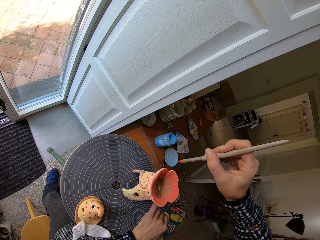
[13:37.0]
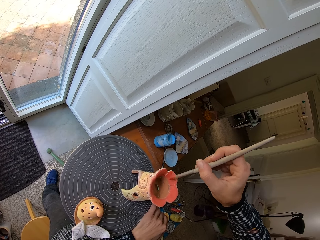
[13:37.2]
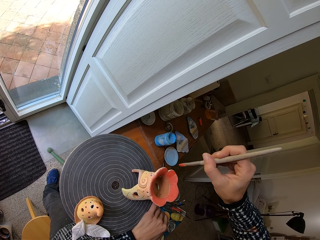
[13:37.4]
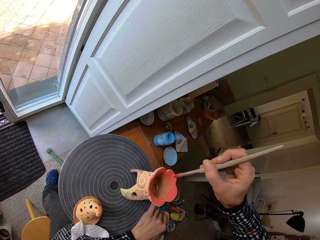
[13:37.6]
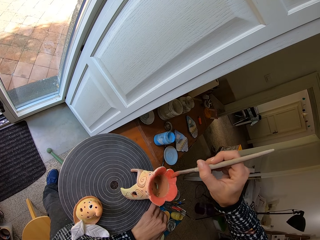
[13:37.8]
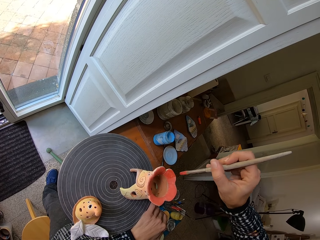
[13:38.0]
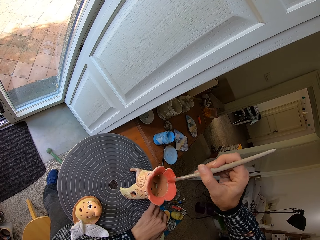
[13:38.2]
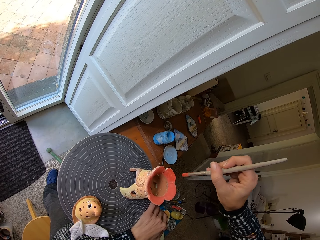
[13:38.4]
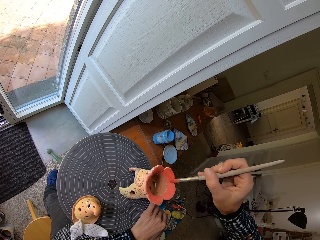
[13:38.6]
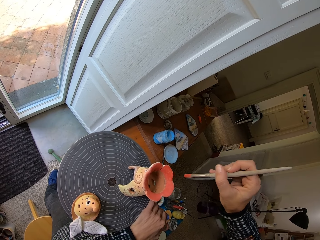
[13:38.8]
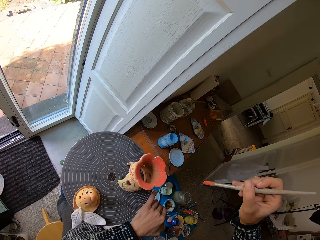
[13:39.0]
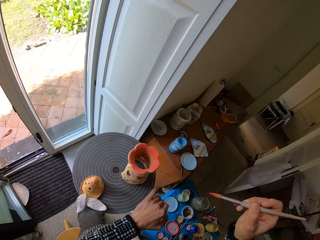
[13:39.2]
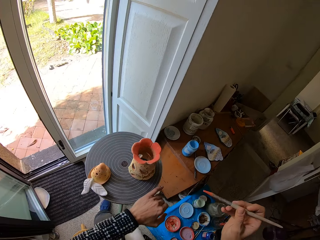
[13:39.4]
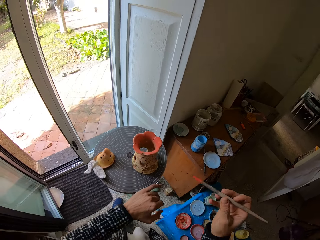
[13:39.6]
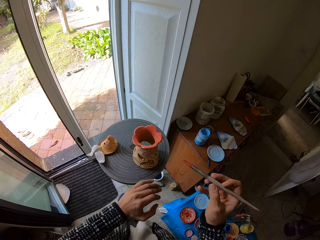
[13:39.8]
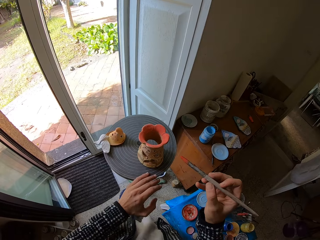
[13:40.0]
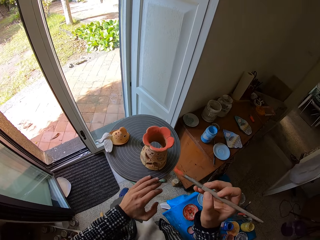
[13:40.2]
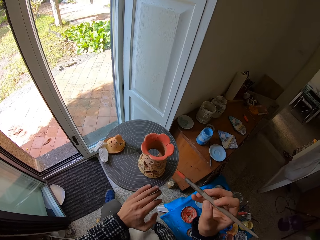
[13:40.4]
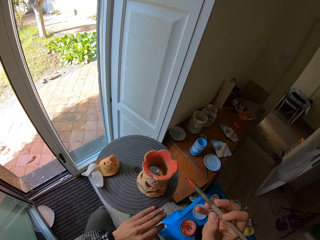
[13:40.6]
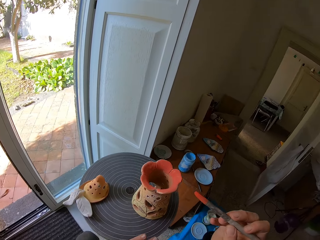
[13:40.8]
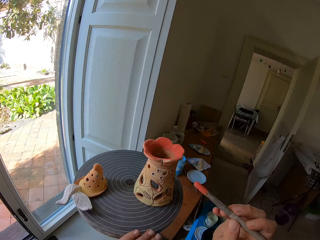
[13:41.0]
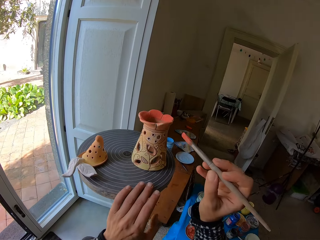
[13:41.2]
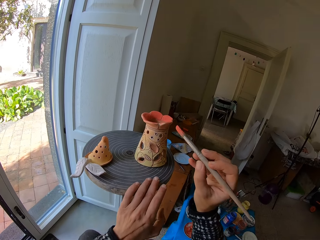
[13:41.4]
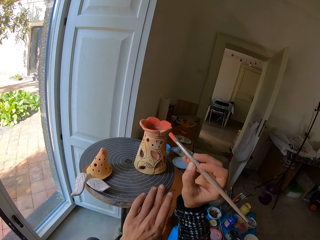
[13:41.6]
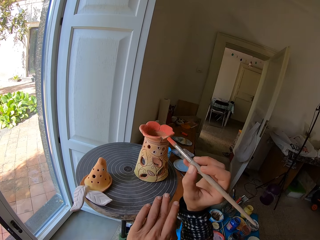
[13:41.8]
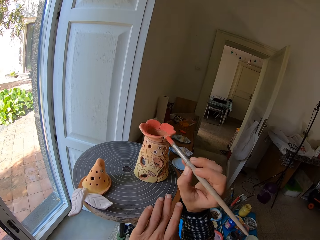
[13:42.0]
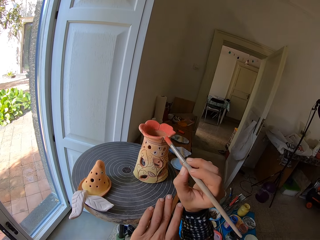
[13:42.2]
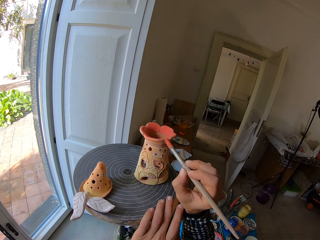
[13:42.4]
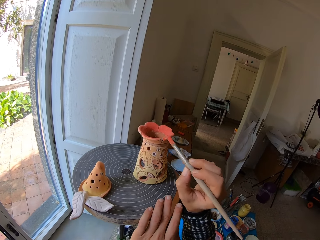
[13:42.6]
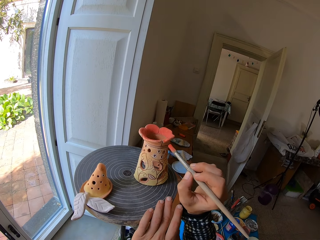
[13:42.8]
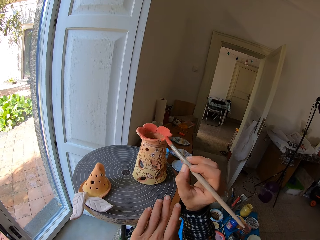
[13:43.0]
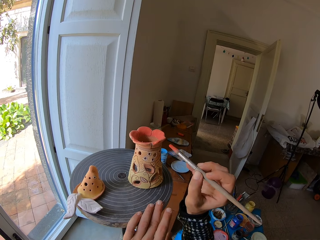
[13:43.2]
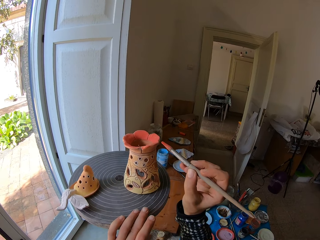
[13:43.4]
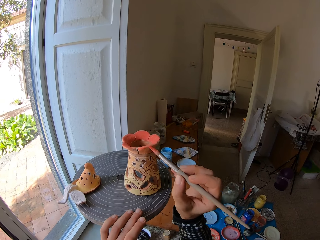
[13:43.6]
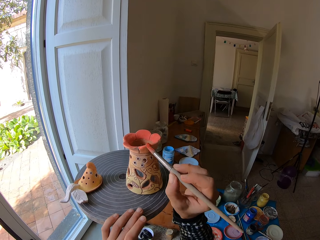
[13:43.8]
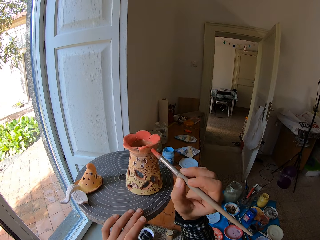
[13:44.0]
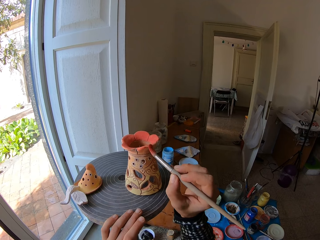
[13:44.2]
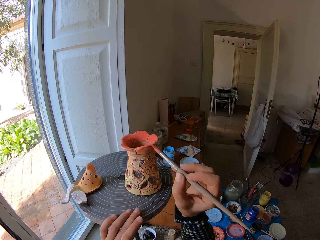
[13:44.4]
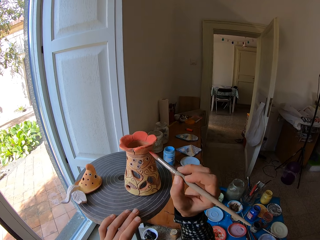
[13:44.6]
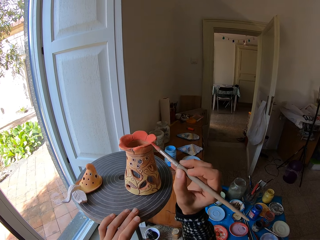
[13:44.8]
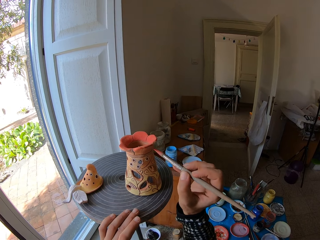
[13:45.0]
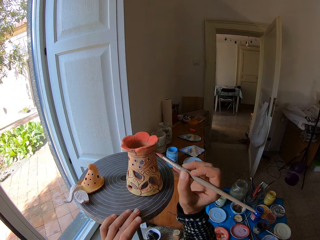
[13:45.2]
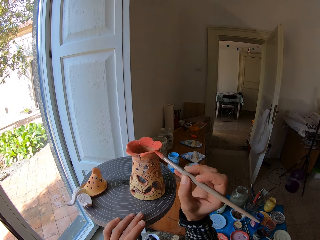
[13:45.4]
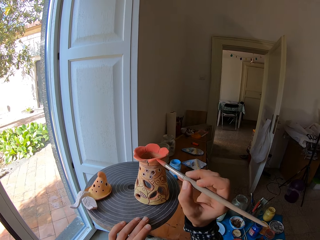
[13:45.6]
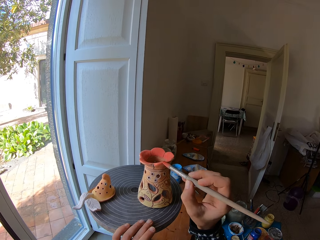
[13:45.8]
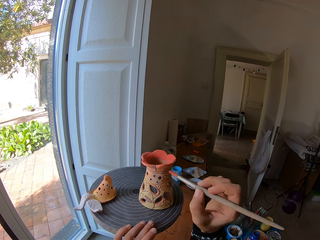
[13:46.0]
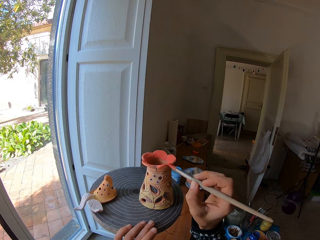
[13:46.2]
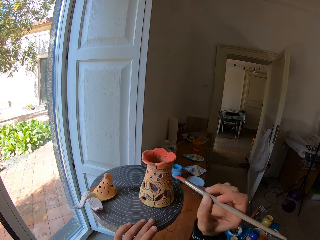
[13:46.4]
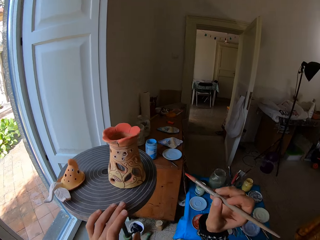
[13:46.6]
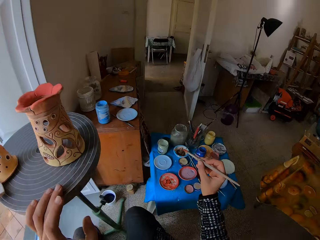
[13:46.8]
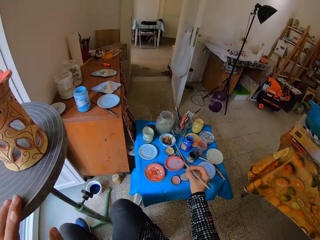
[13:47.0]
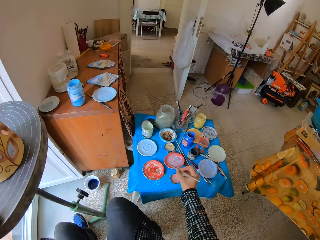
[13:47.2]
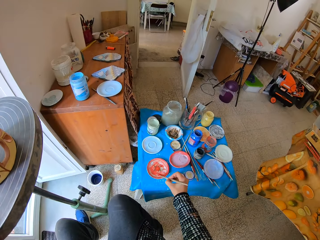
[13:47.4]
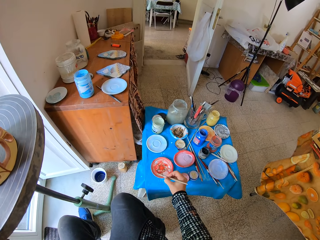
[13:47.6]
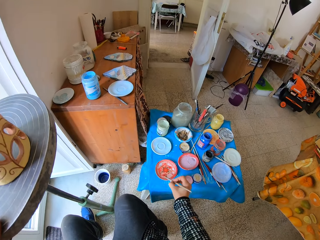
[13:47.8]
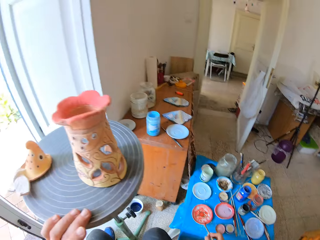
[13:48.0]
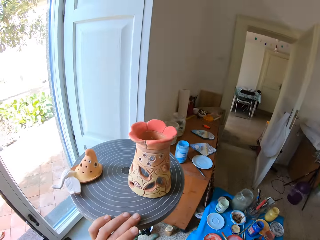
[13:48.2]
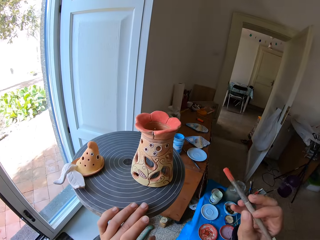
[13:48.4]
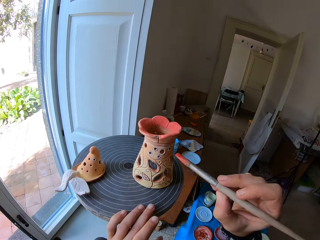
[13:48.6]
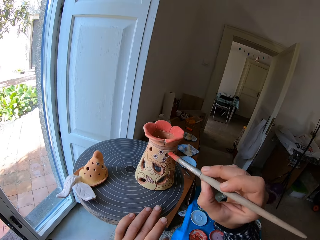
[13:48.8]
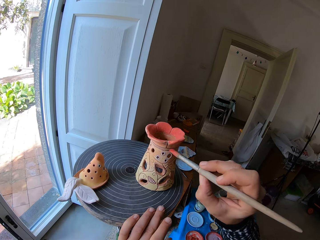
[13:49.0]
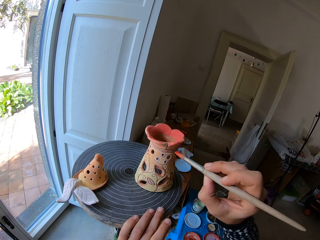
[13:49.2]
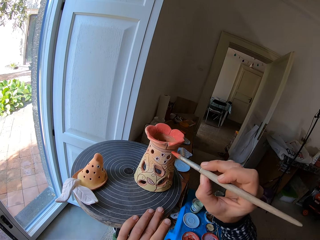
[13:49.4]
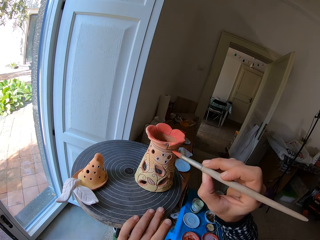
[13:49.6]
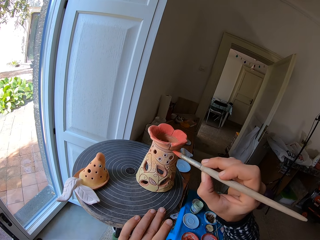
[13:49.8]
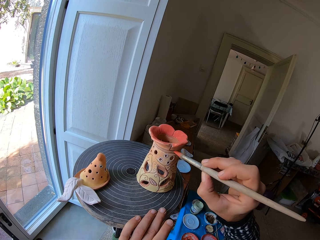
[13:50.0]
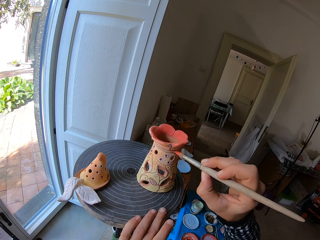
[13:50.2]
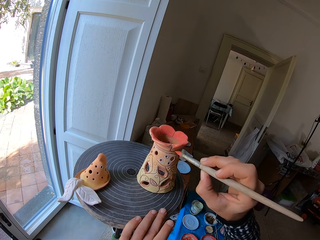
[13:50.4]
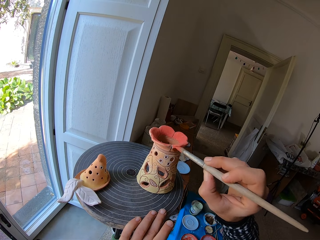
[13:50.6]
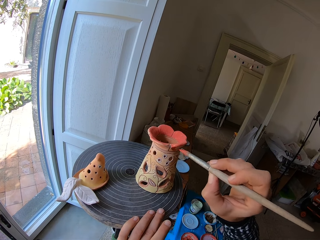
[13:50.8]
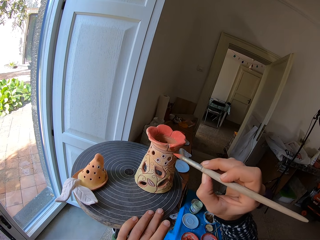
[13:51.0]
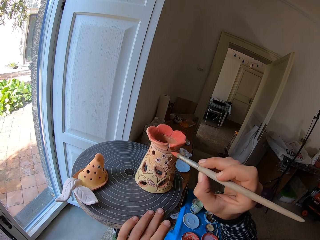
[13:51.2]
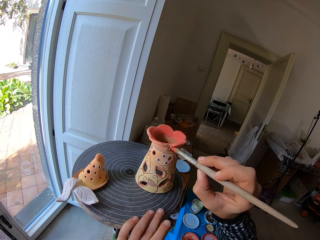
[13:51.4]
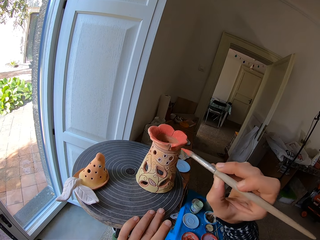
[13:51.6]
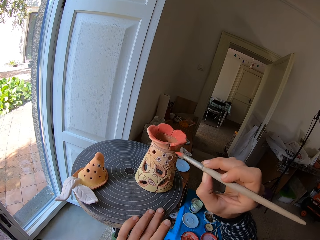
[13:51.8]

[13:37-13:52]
The camera wearer spins the turntable. He paints with a paintbrush. He takes paint from a saucer on a table with the brush in his right hand. He paints the ceramic ware on the pottery wheel with the brush in his right hand.

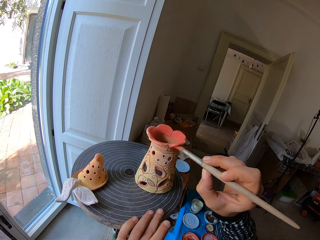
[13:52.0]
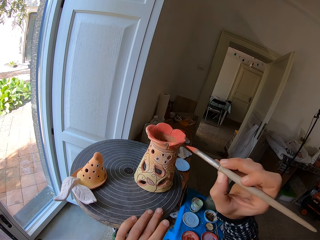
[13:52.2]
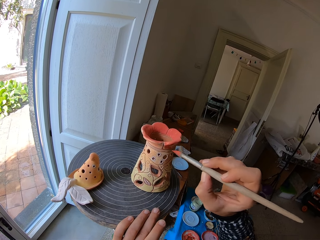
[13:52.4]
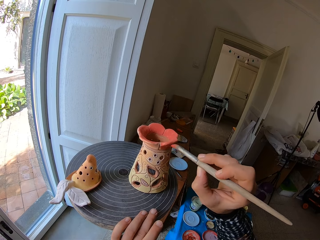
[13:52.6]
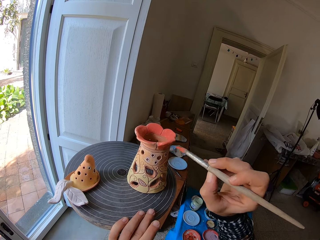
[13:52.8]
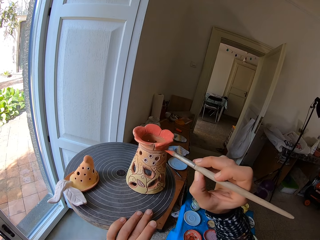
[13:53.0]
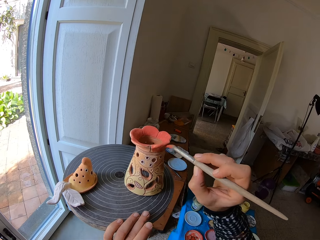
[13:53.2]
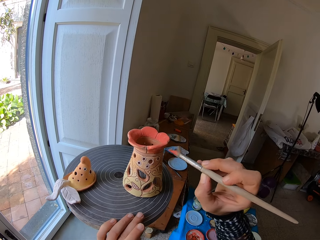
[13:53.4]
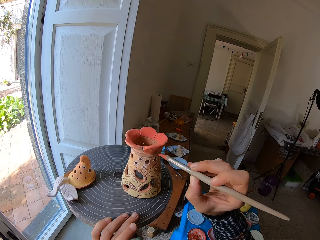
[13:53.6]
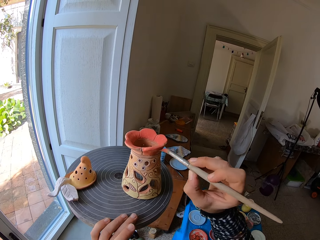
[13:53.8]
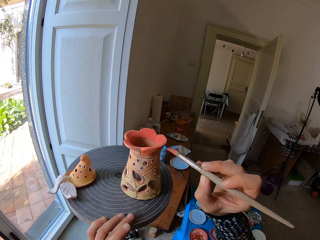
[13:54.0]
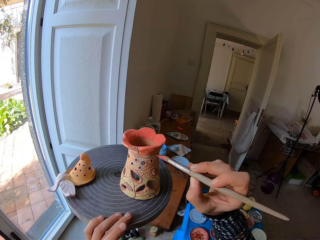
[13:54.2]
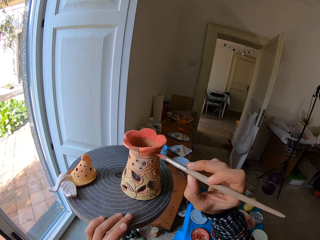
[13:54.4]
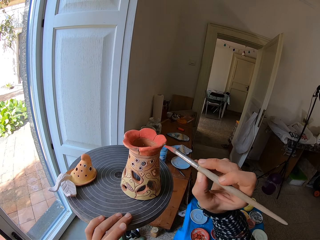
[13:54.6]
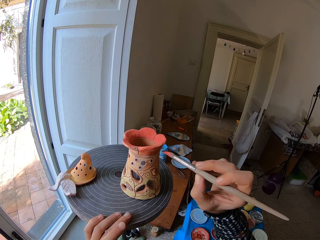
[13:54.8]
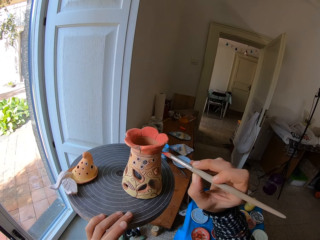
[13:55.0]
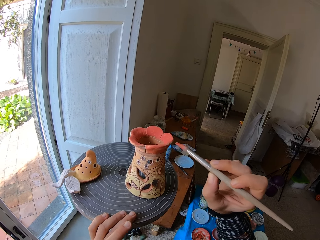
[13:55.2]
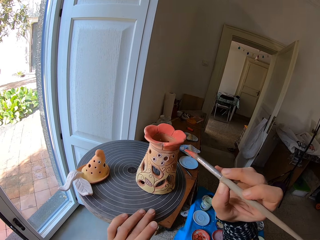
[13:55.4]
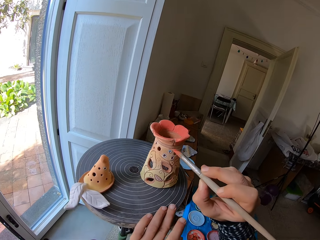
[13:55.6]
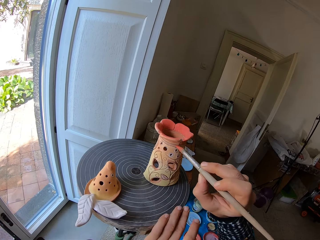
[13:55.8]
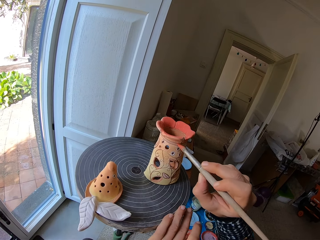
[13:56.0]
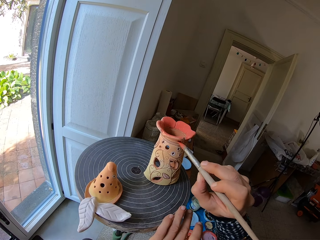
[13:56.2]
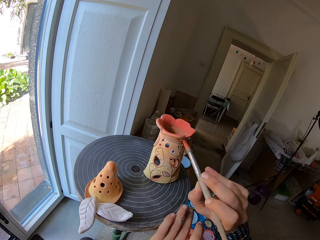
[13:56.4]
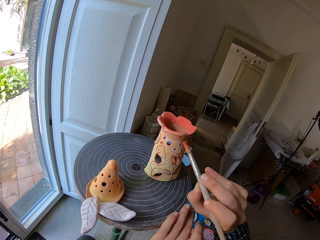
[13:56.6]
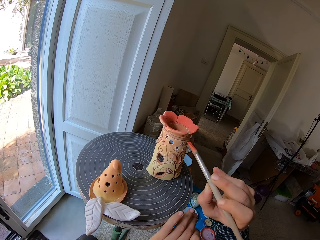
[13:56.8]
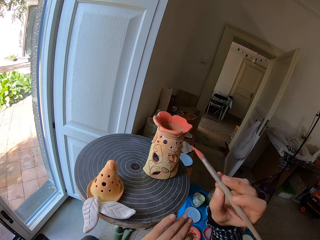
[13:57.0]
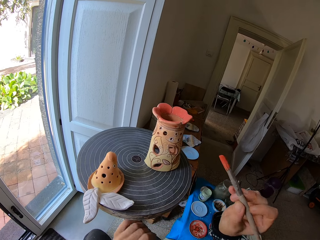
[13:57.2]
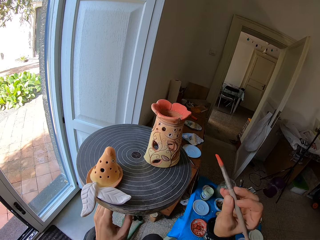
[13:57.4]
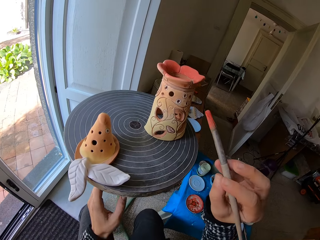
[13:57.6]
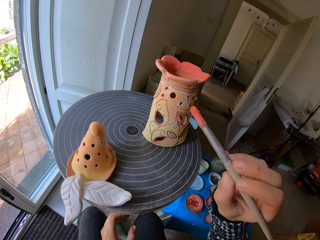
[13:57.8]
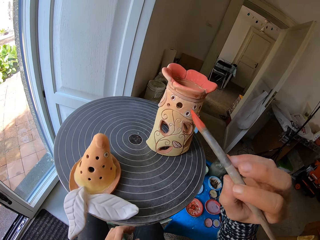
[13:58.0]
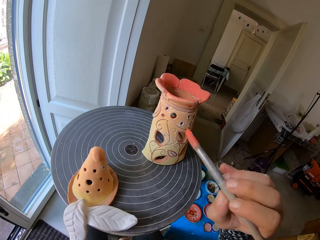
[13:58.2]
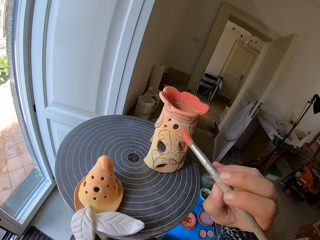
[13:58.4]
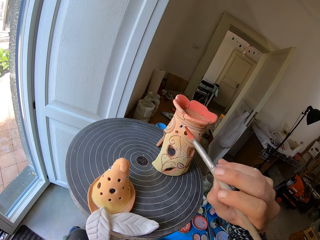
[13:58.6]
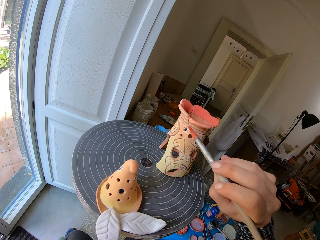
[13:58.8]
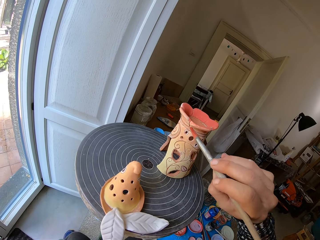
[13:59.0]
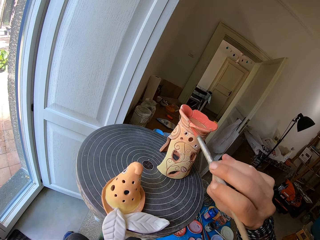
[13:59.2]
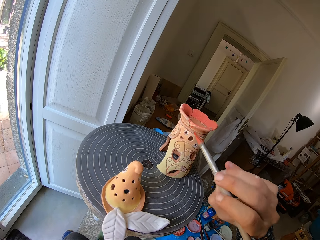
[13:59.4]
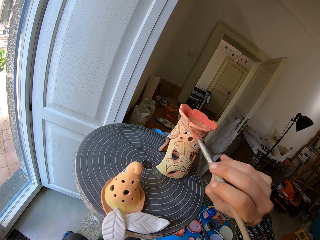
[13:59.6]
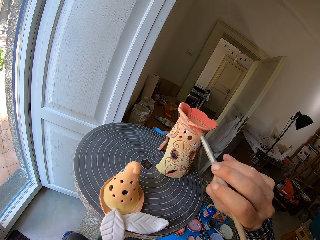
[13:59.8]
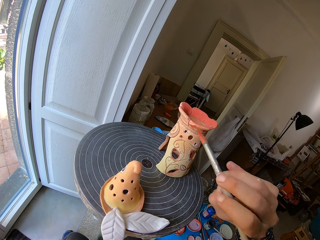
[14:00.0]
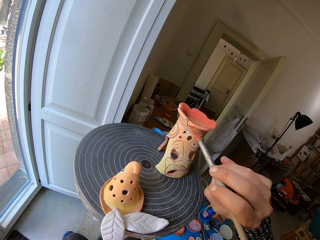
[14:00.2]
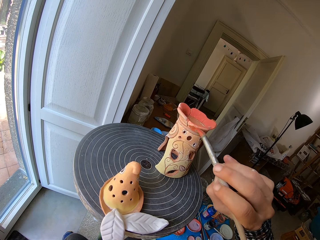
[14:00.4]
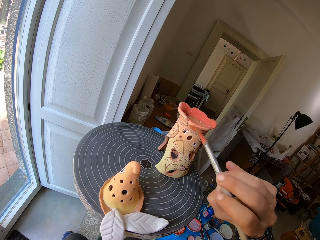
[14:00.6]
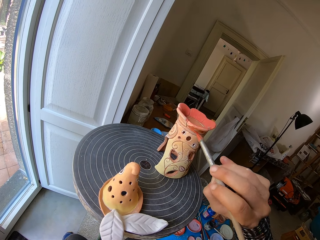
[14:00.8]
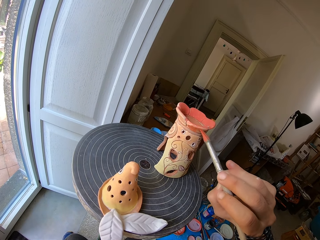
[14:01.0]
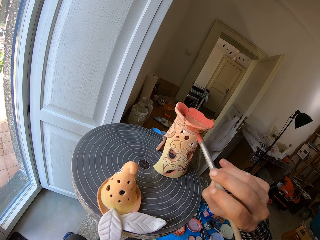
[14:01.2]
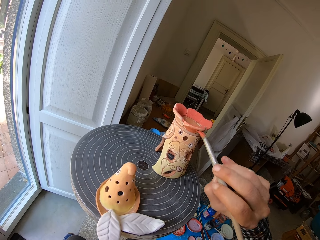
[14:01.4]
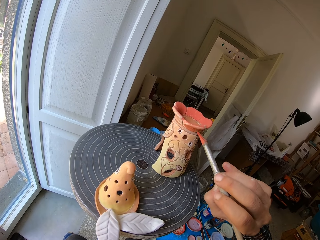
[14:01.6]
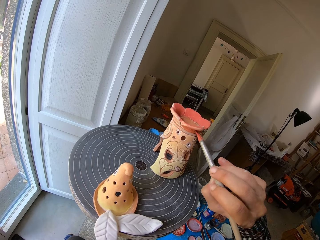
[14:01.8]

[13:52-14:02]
The camera wearer rolls the pottery wheel with his left hand. He paints the ceramic ware on the pottery wheel with the brush in his right hand.
